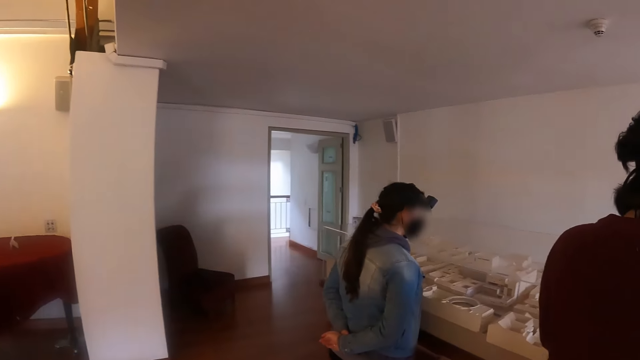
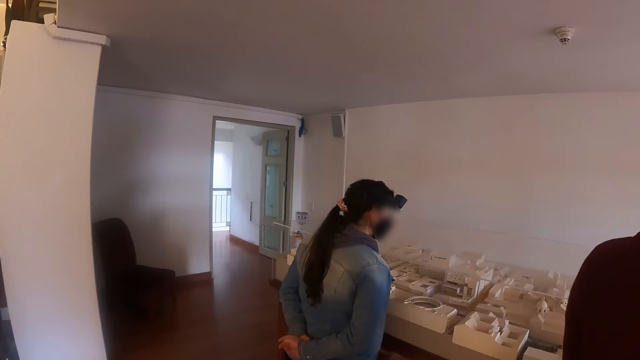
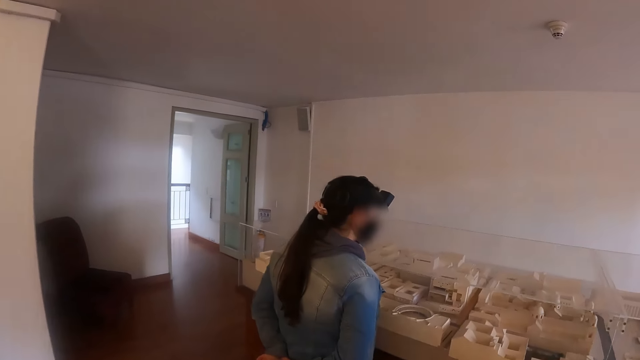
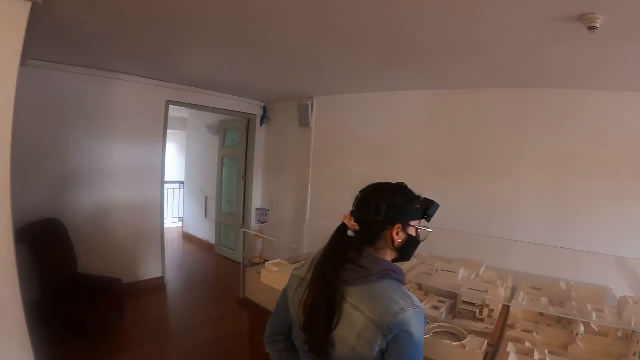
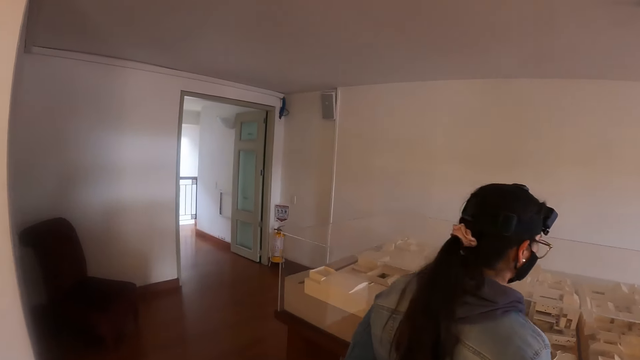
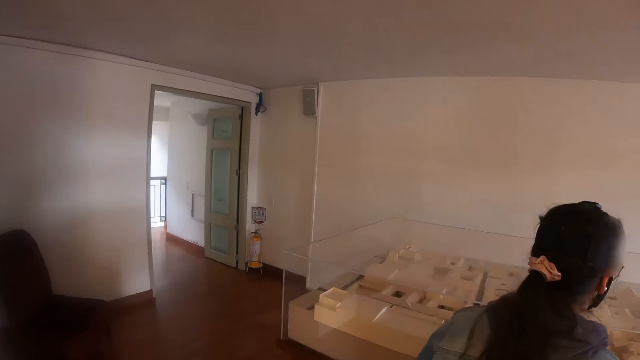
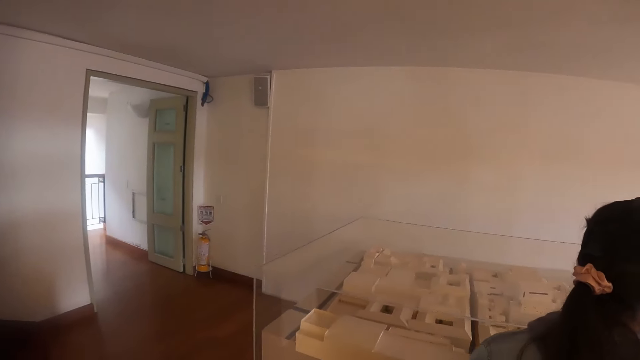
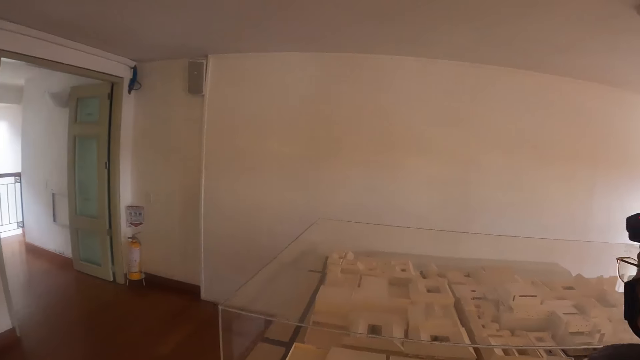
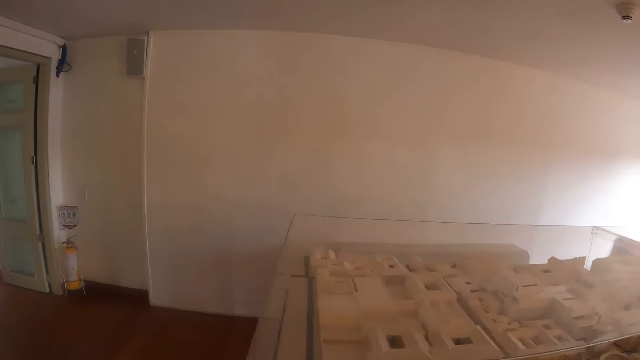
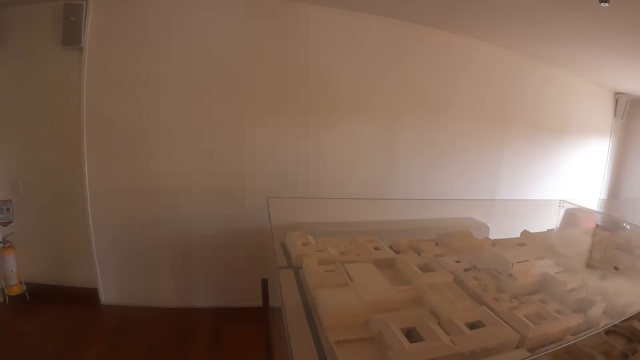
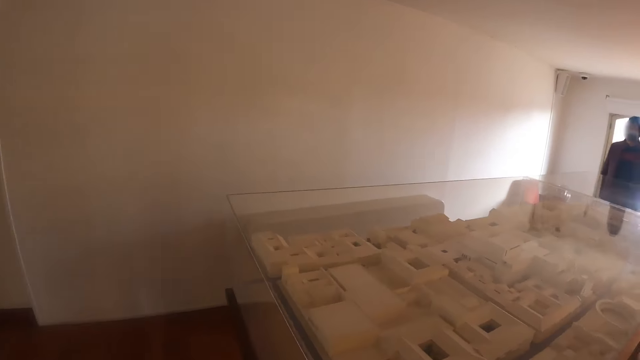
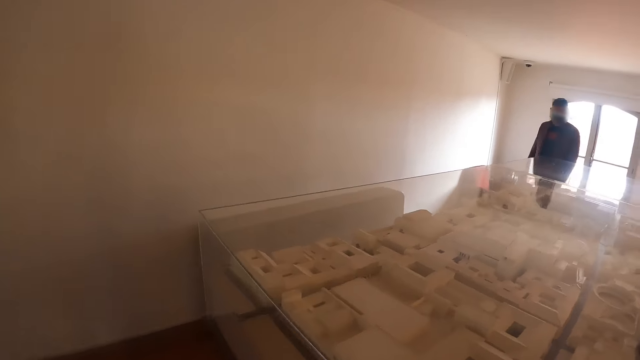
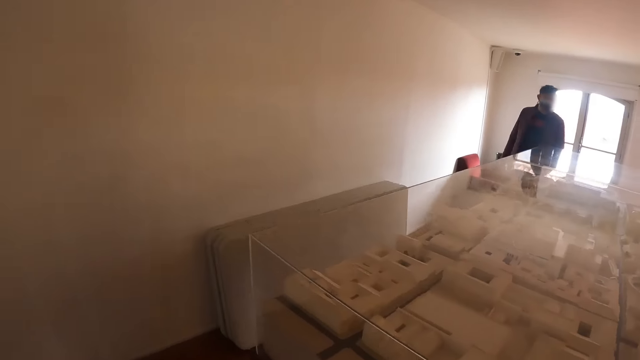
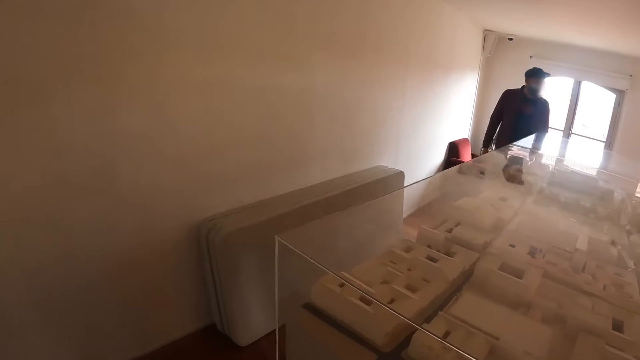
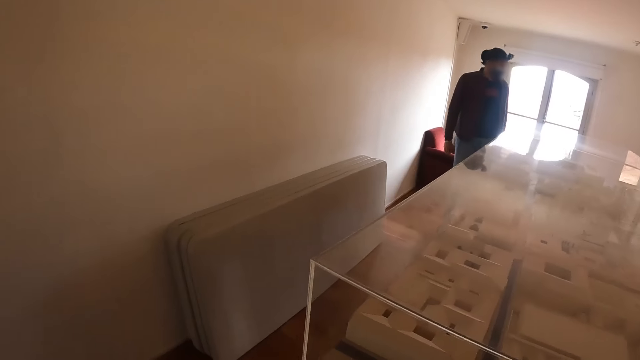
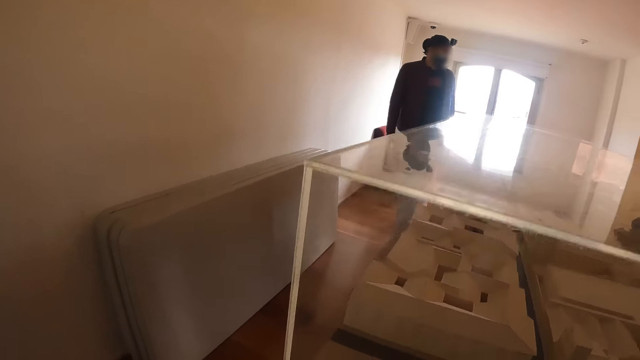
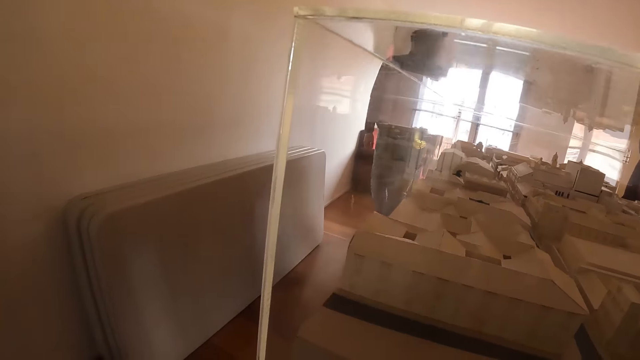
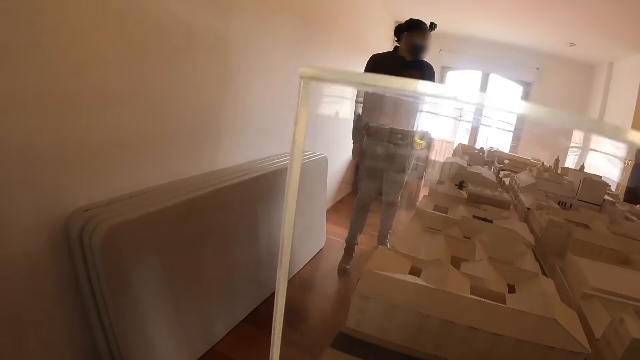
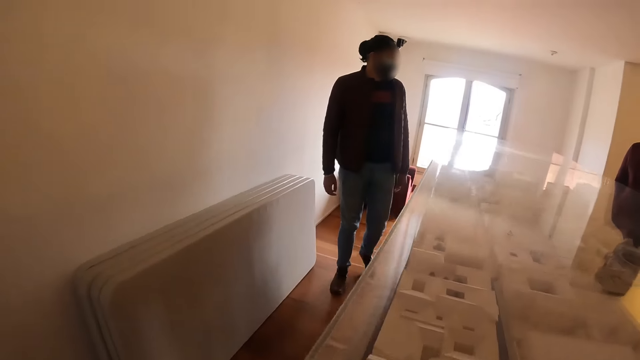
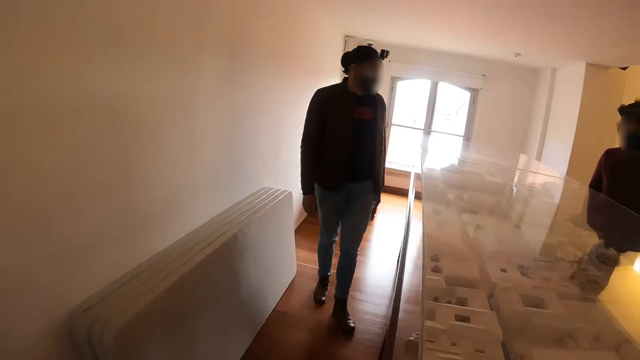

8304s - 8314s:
The camera wearer walks around the table.

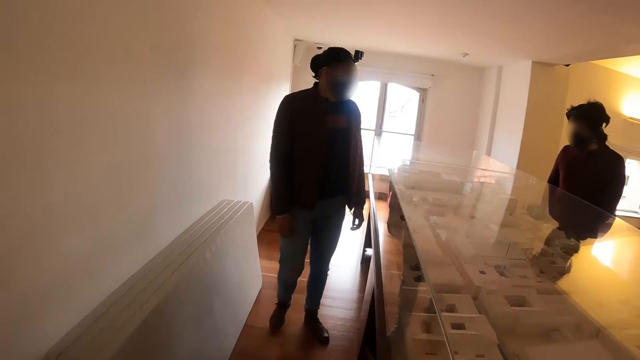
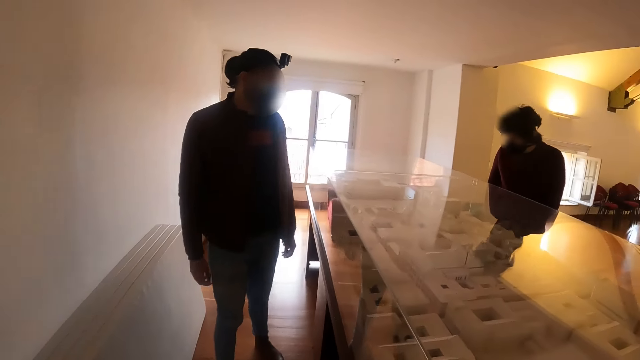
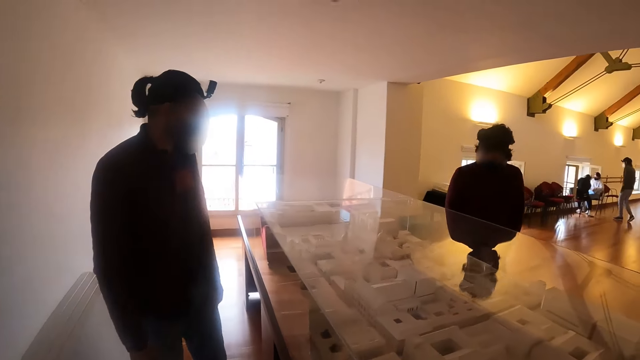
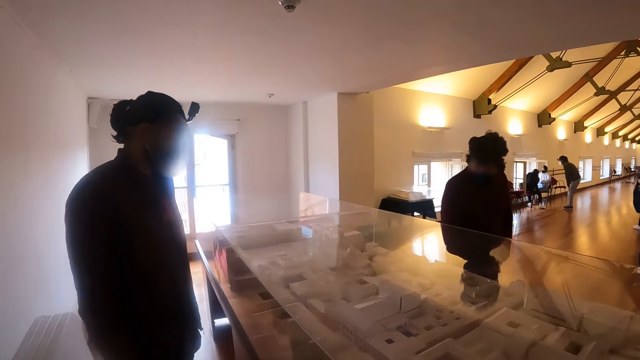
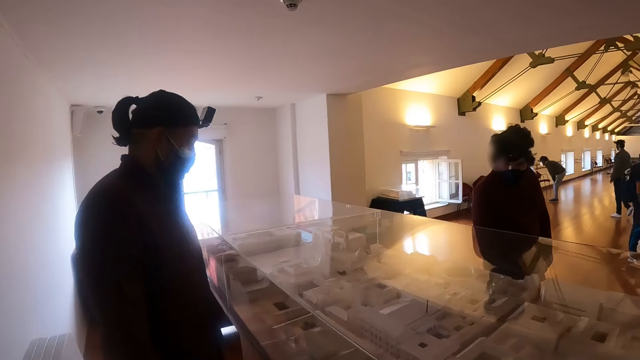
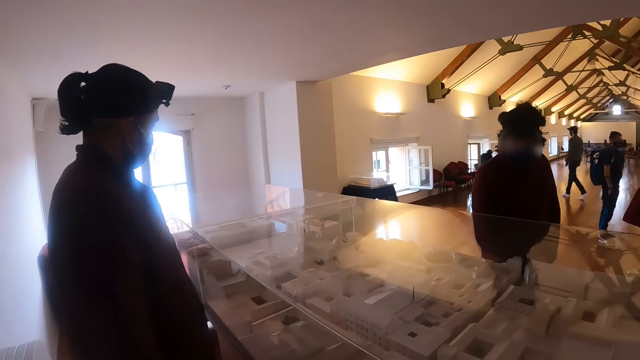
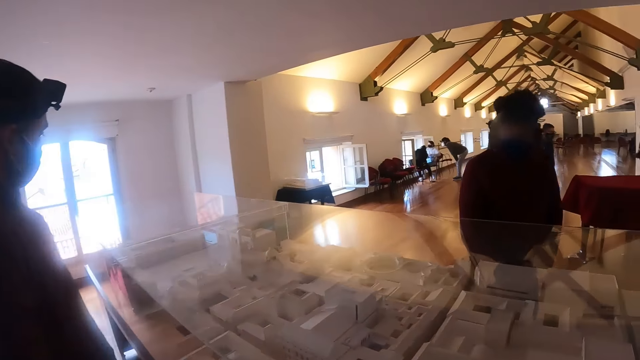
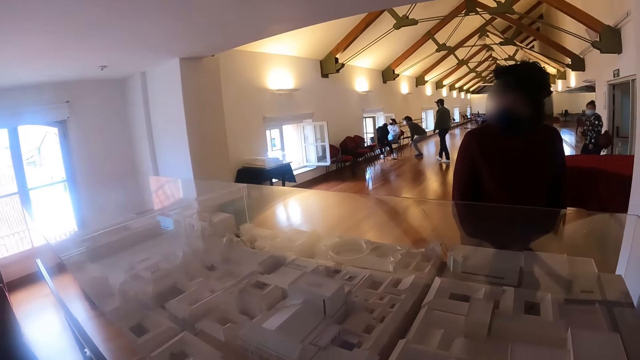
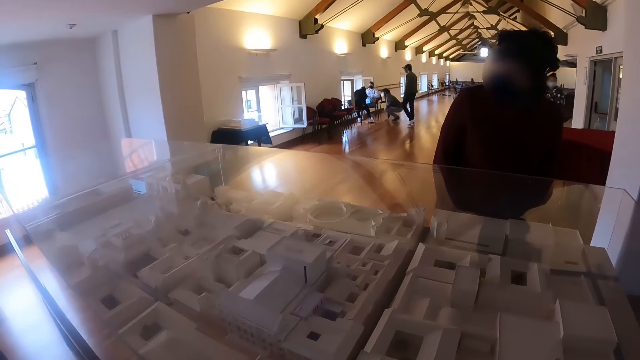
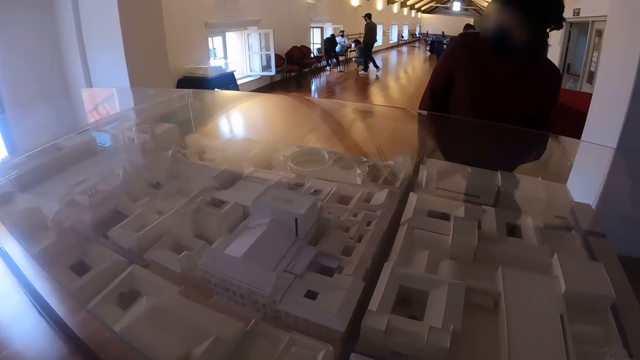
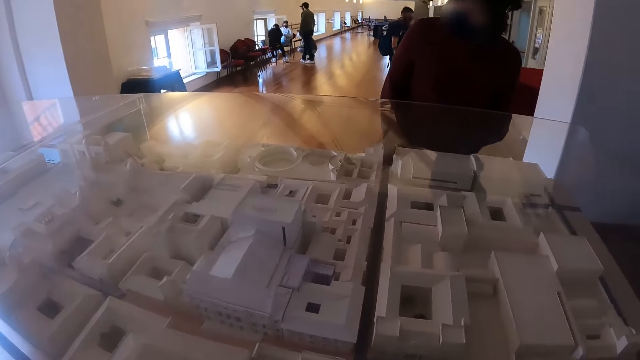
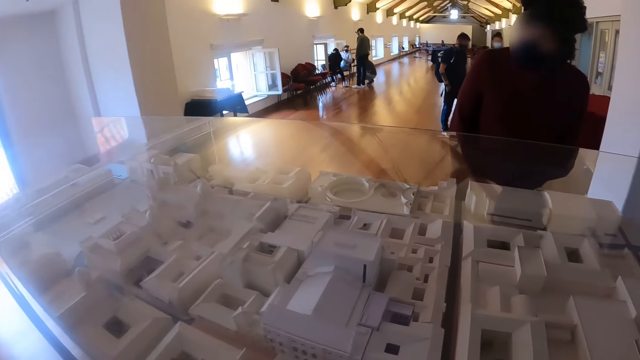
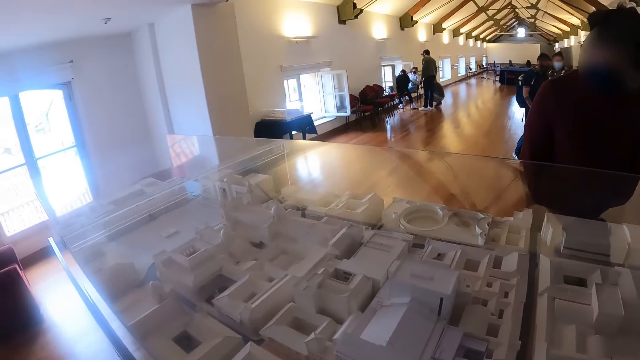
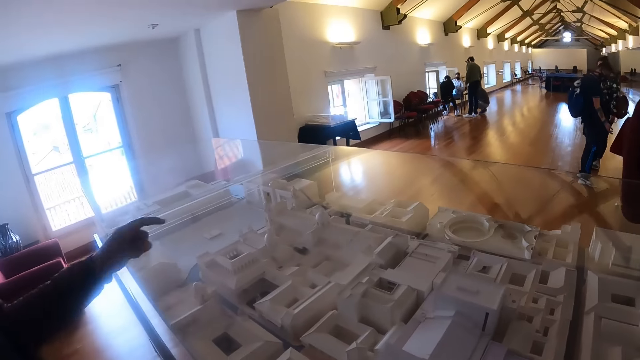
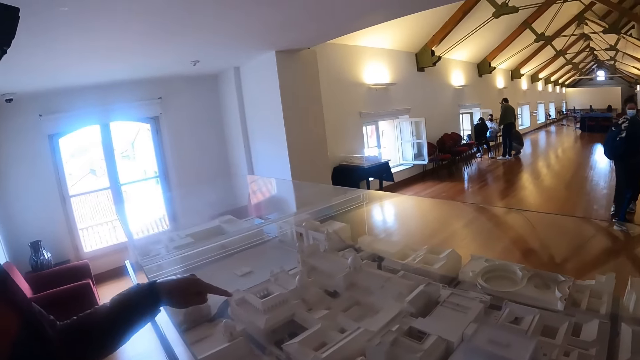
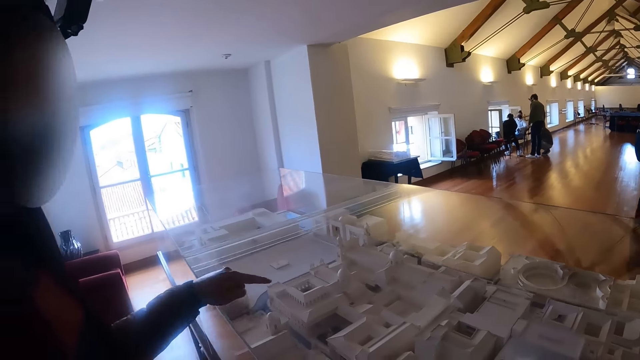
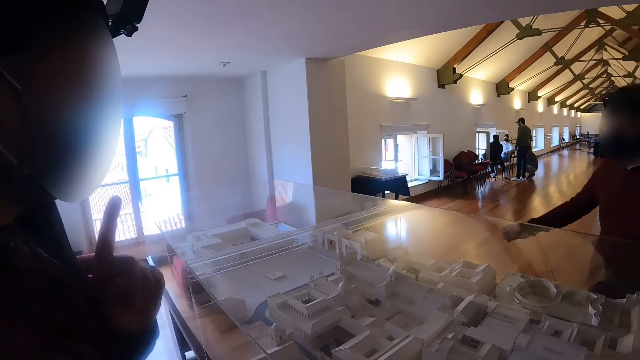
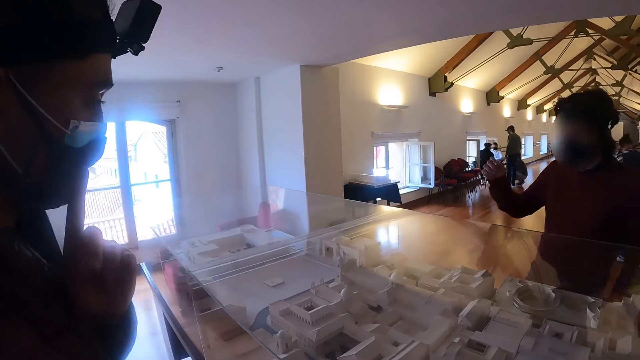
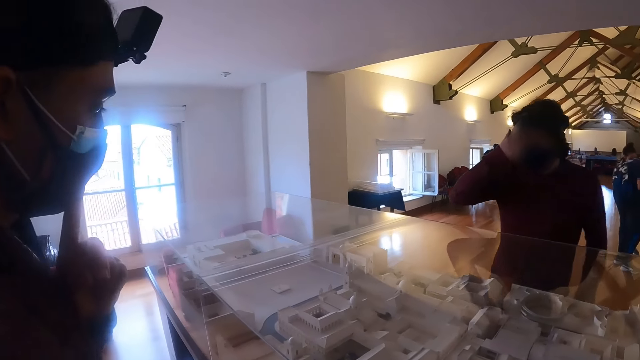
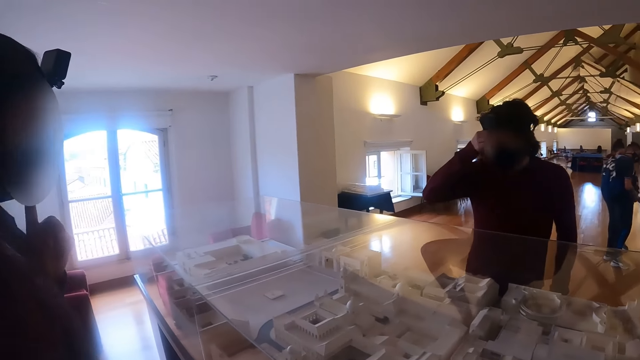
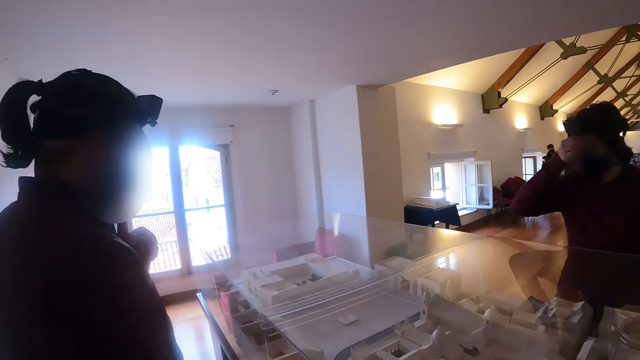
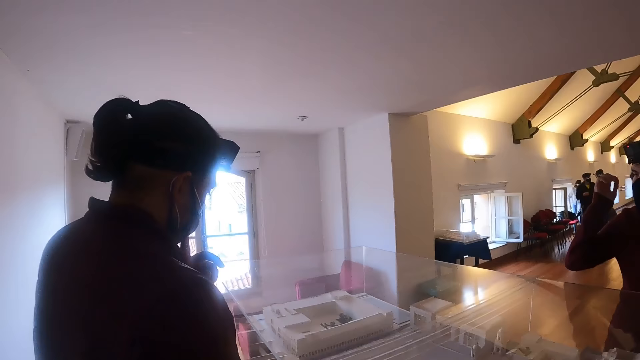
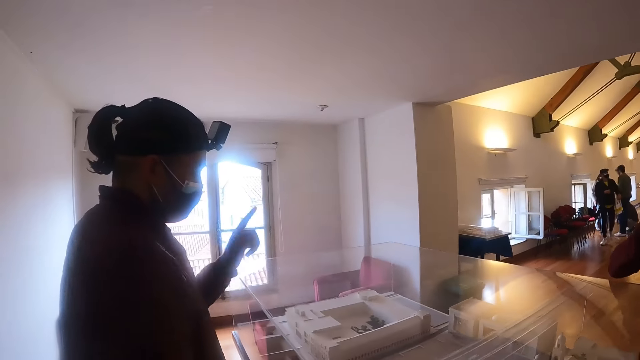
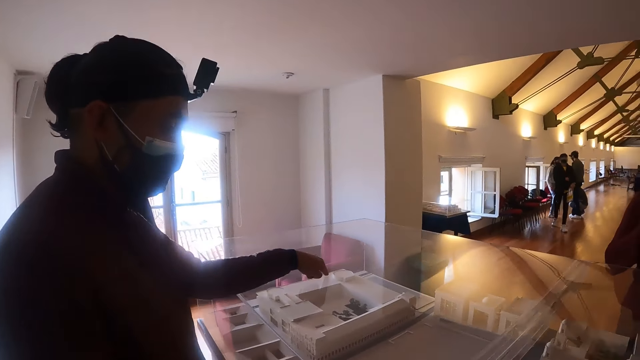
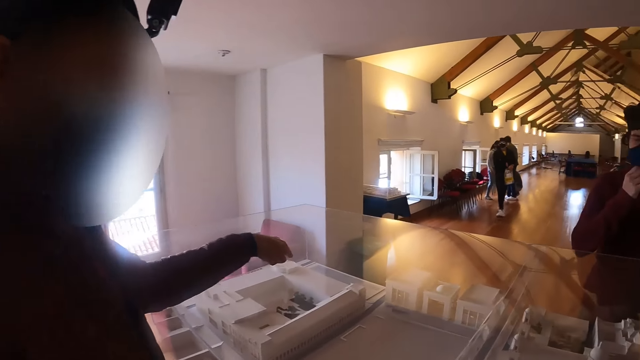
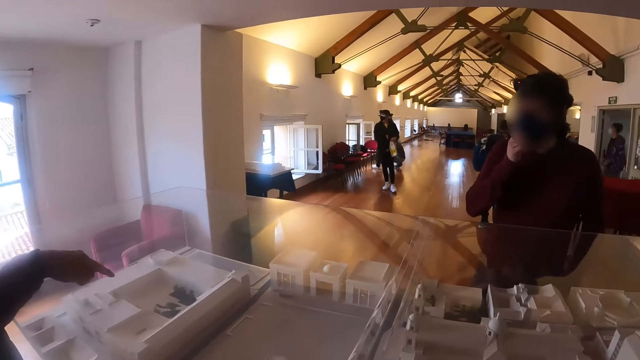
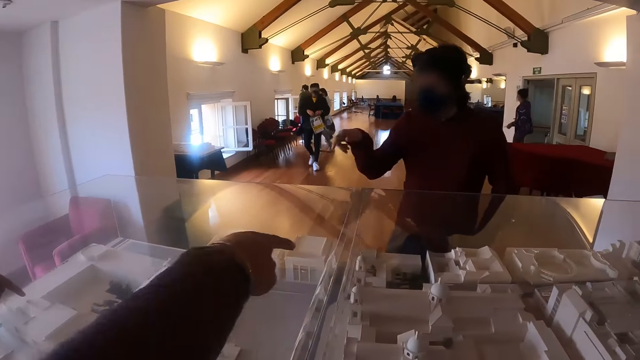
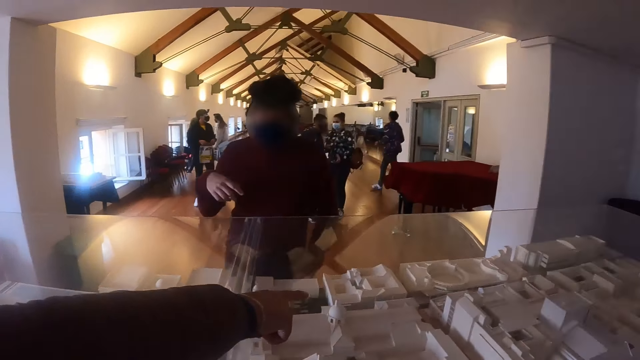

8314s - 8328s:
The camera wearer looks through the display glass. They stare at the table. They interact. They stare at the table.
